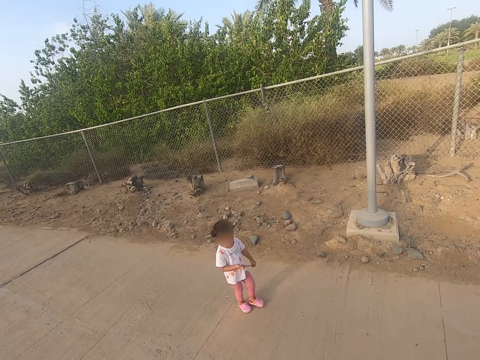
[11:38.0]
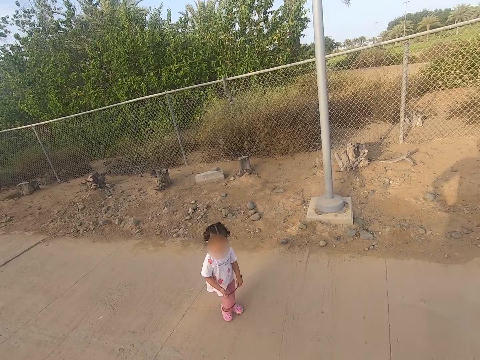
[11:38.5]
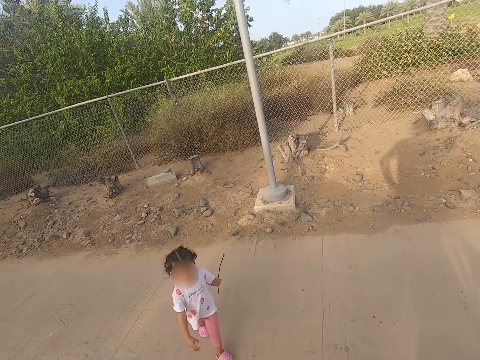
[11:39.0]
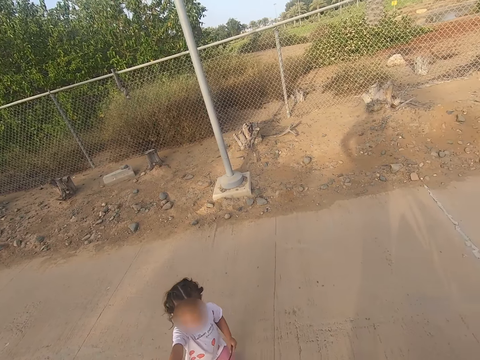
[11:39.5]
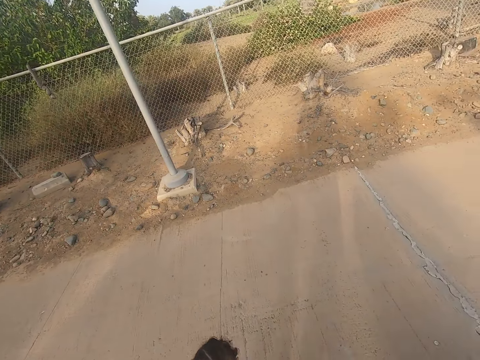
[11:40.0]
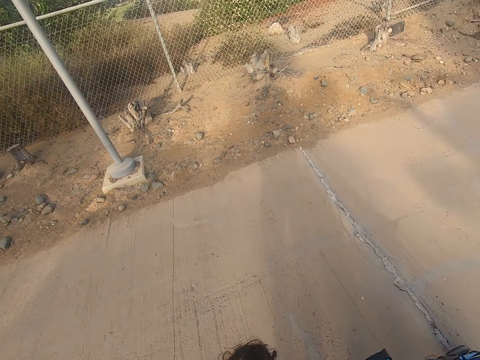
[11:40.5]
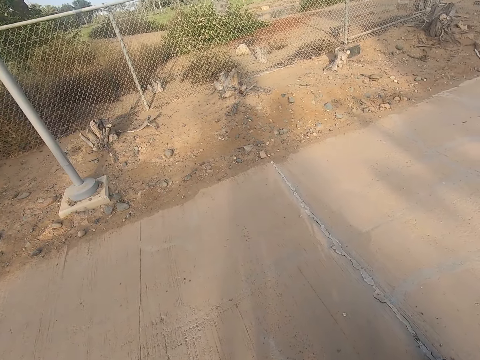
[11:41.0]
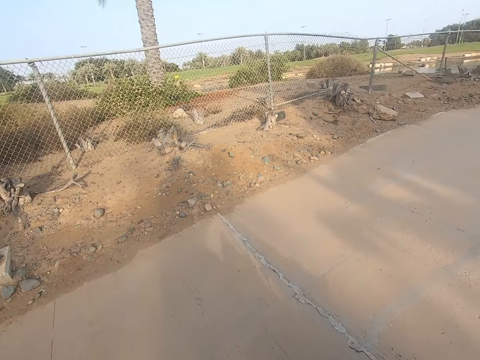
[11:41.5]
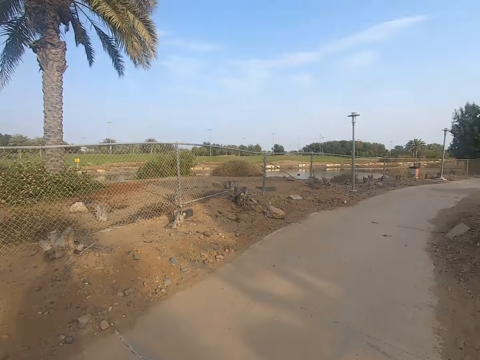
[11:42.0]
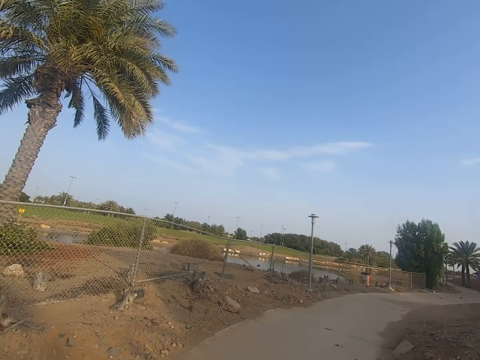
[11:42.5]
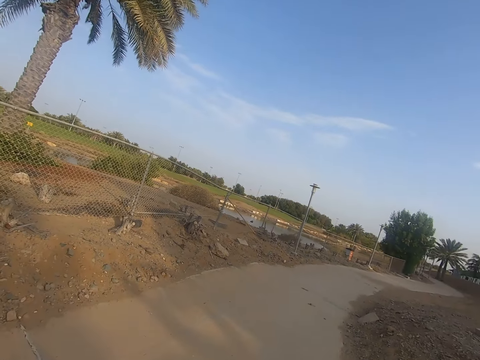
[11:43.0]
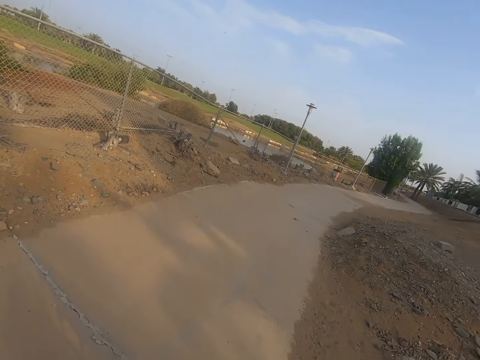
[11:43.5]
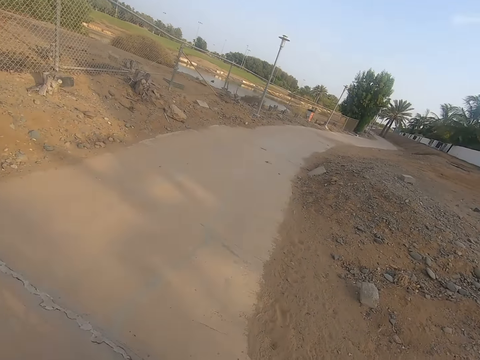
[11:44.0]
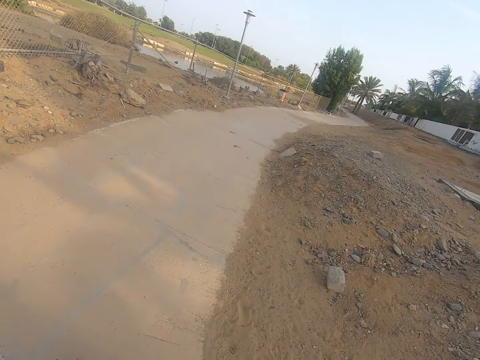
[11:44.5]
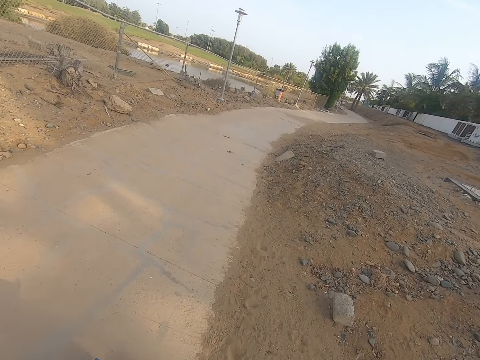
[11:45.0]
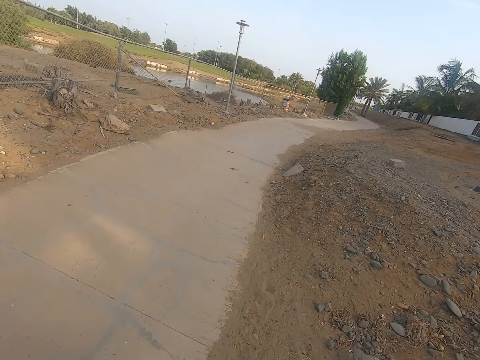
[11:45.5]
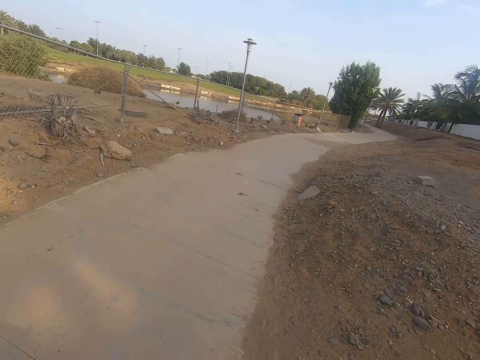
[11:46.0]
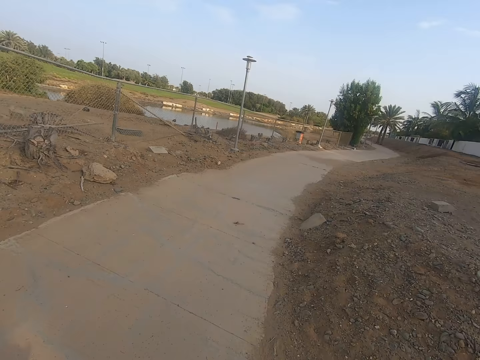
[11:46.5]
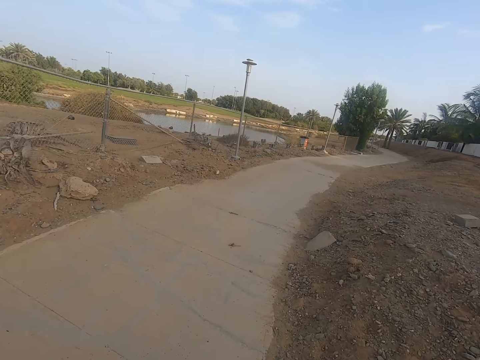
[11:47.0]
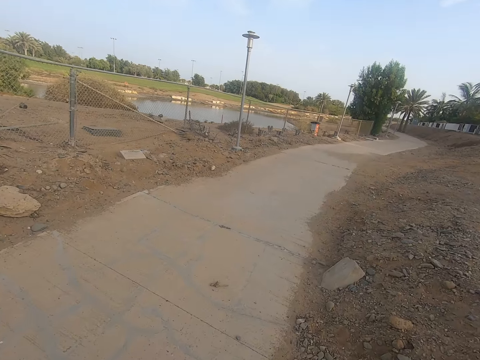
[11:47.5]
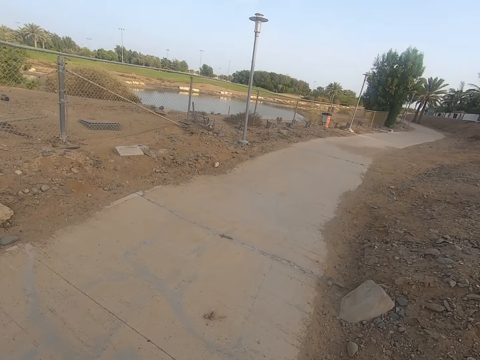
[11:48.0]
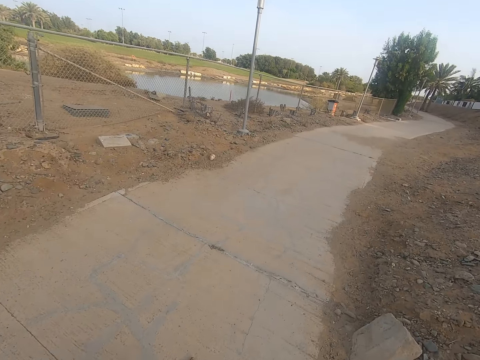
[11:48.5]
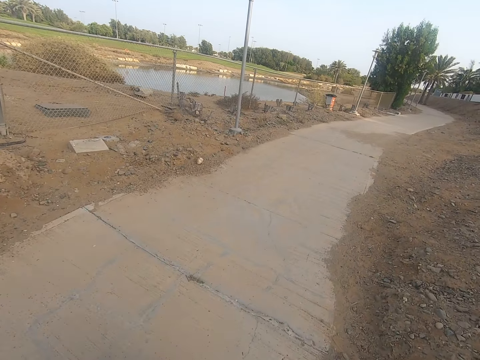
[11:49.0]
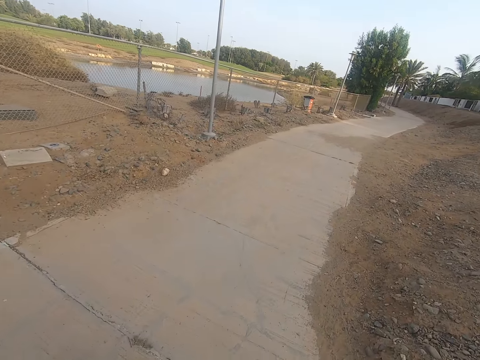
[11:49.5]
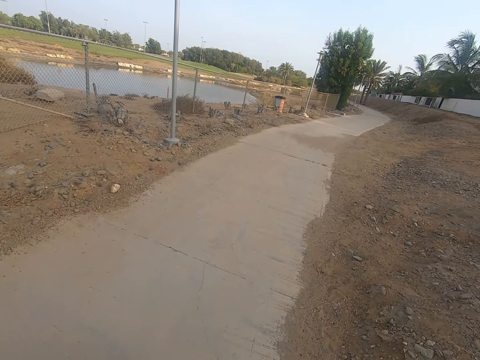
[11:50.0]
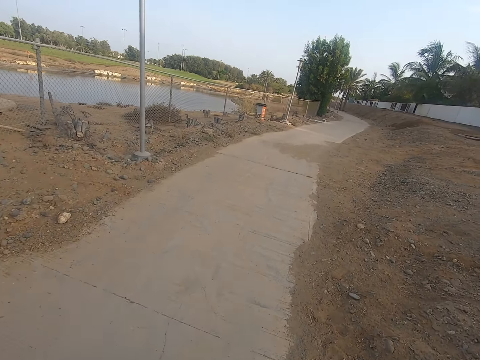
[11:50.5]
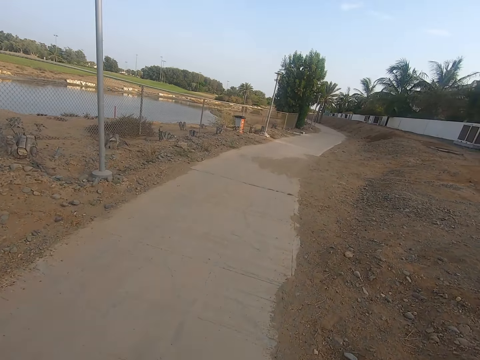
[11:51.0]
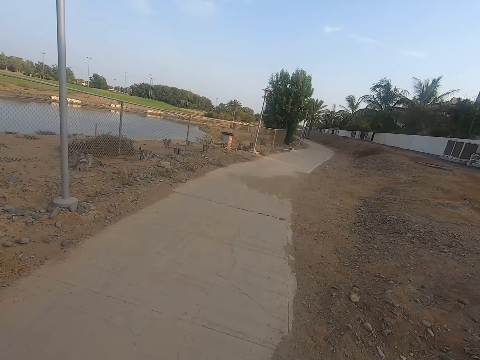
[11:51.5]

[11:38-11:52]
The camera wearer walks in the sidewalk. They push the baby stroller.

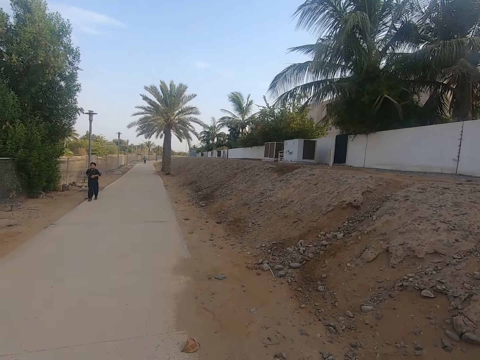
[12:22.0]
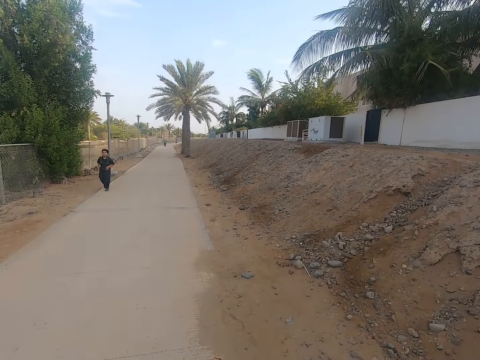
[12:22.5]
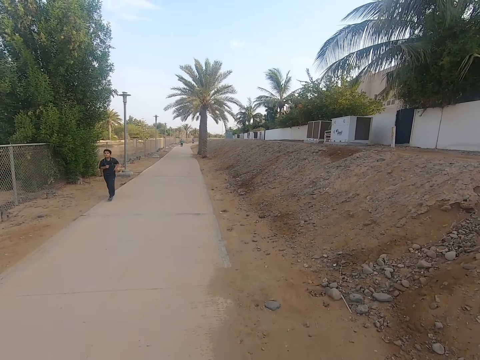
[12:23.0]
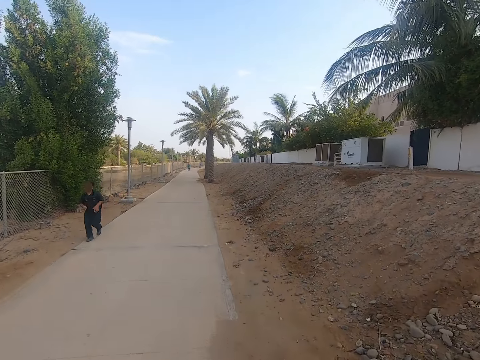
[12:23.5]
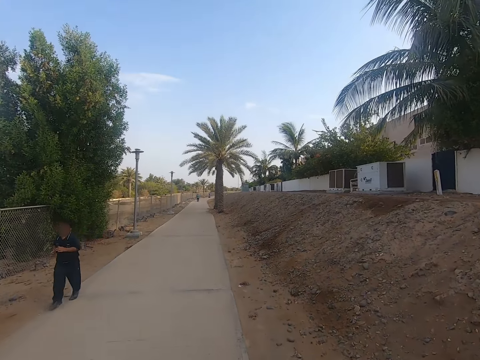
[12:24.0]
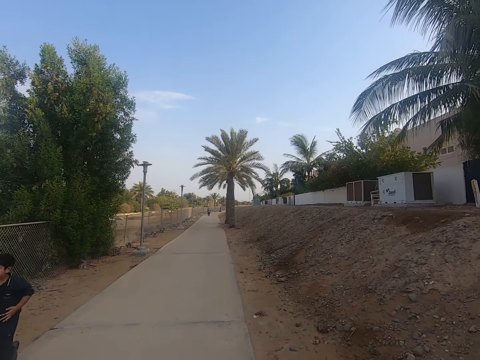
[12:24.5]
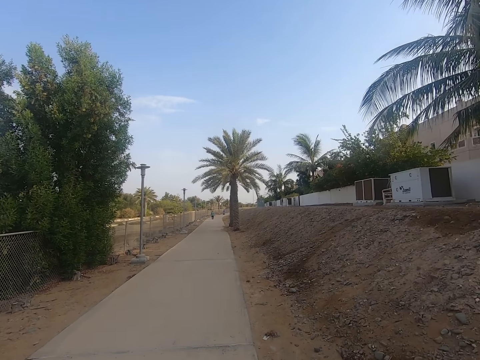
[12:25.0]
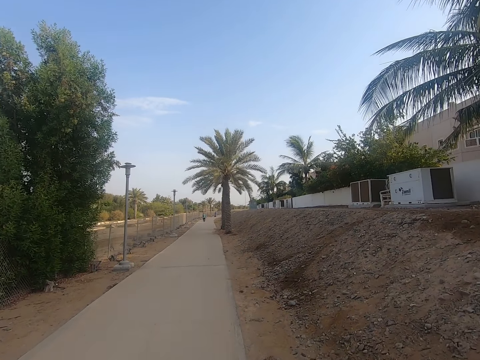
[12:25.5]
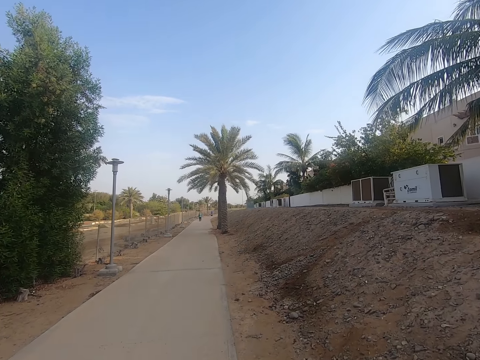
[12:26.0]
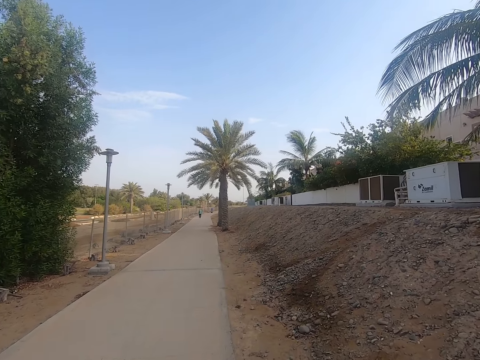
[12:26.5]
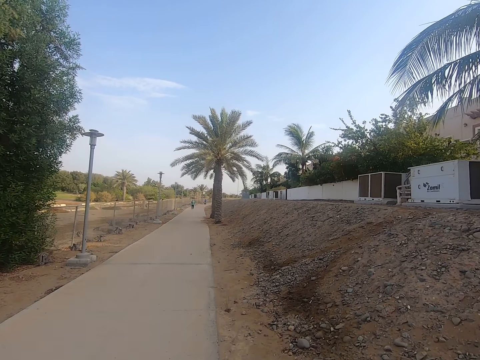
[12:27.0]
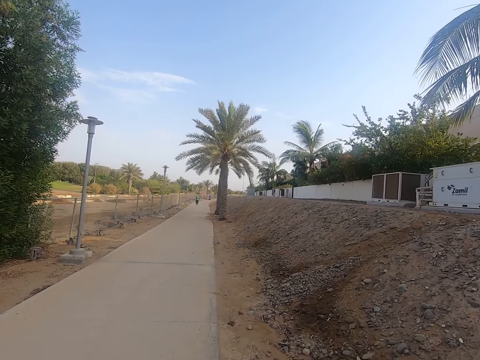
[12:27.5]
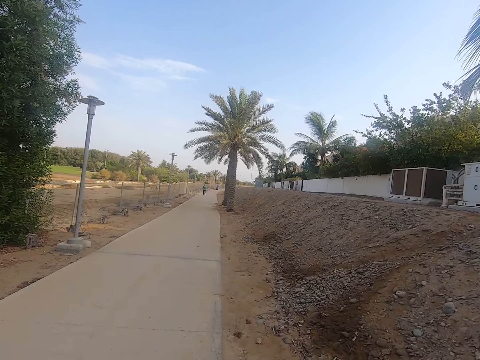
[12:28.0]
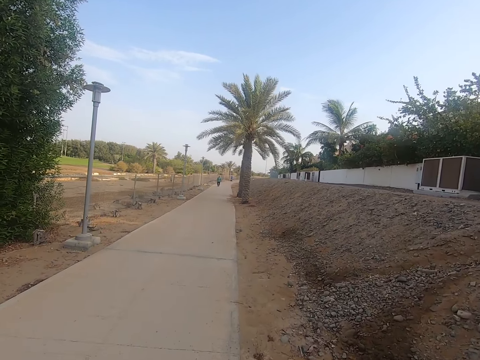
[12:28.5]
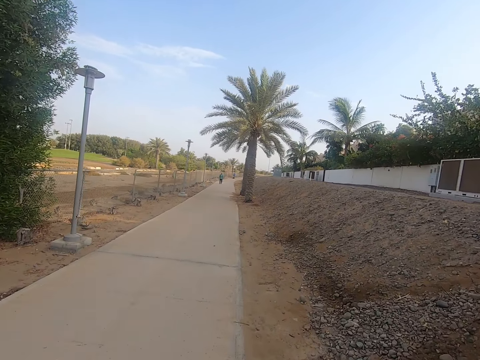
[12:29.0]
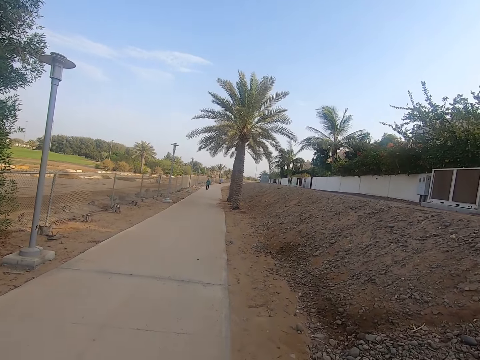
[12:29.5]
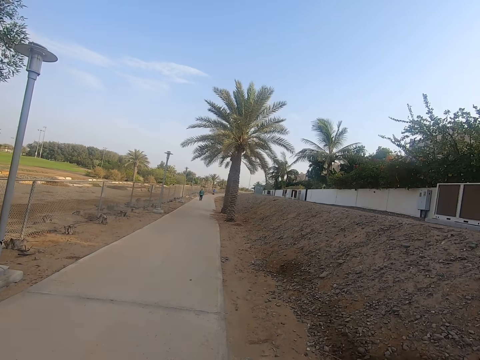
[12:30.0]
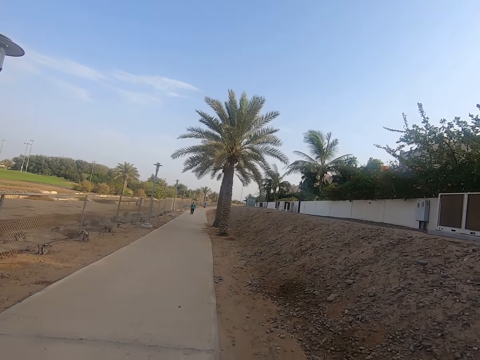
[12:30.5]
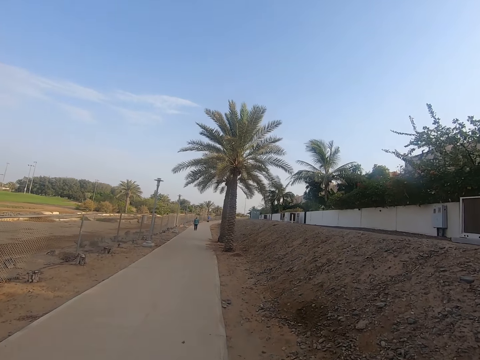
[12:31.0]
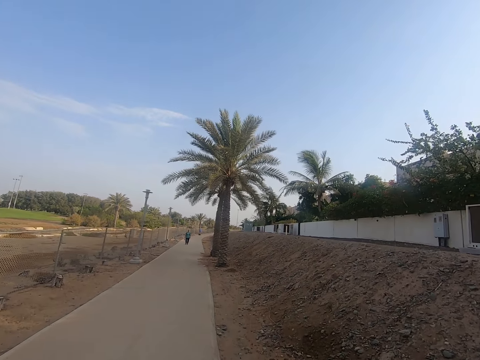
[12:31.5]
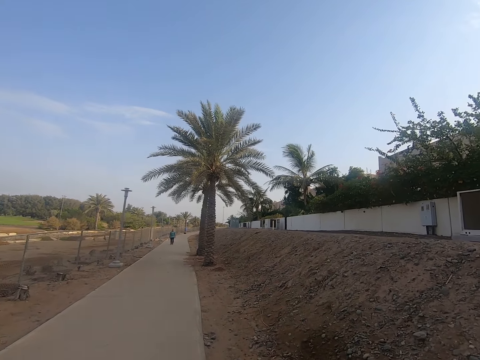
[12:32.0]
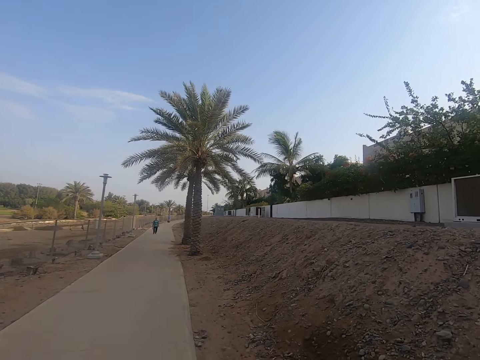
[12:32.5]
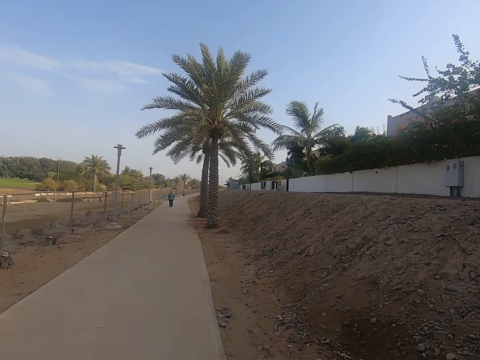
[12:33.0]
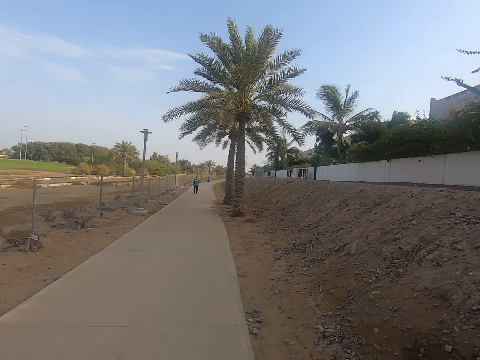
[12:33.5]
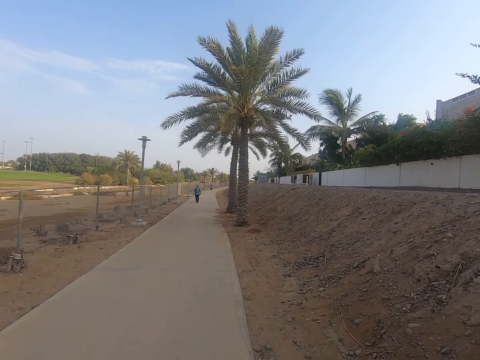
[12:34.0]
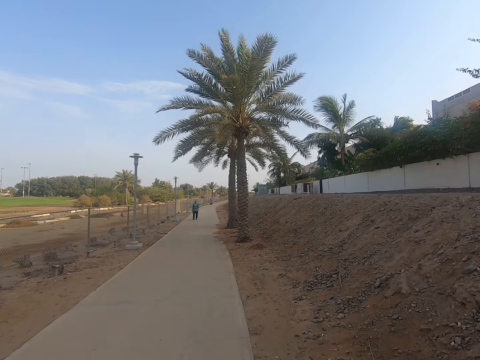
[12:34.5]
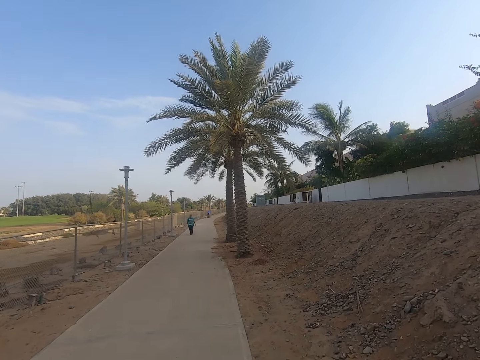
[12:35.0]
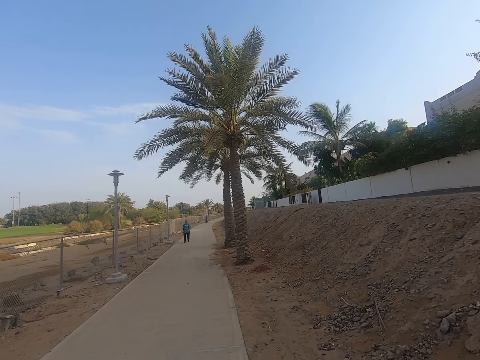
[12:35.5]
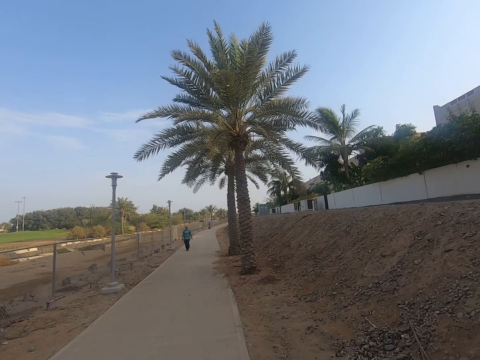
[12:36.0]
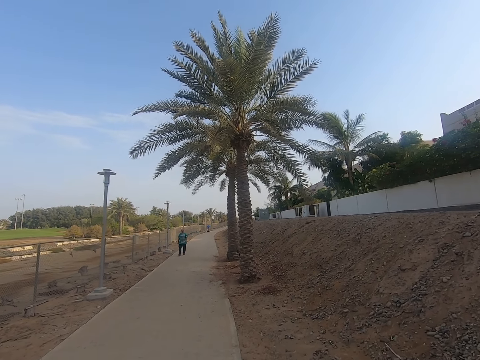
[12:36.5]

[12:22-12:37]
A man runs in the sidewalk. The camera wearer walks in the sidewalk.
